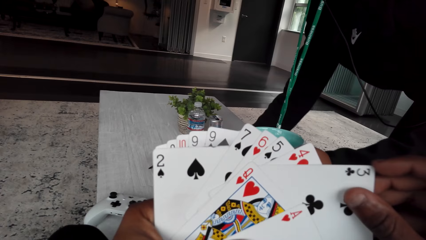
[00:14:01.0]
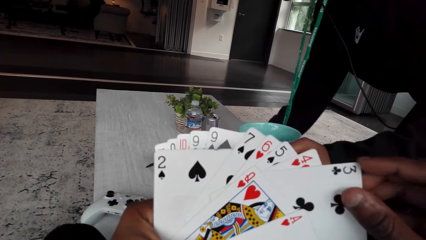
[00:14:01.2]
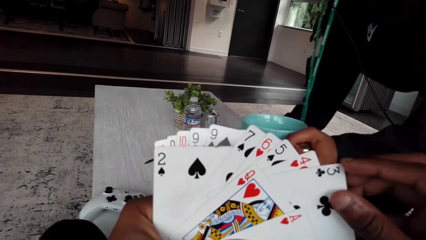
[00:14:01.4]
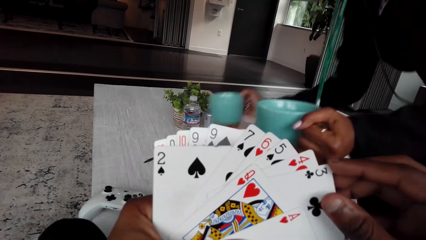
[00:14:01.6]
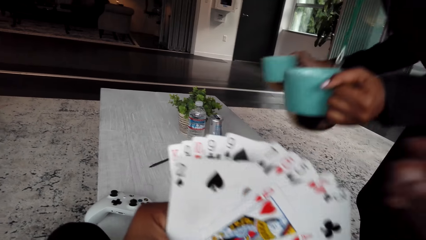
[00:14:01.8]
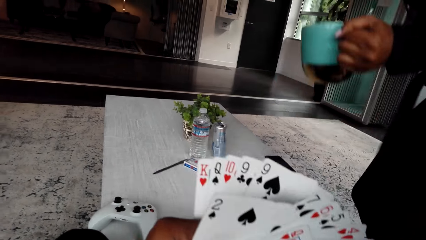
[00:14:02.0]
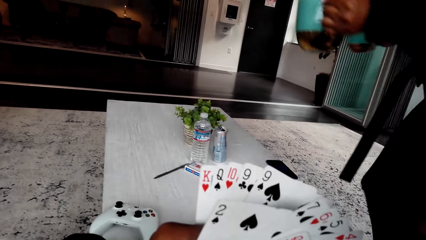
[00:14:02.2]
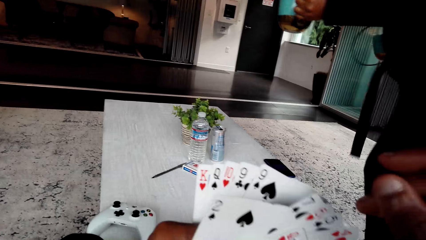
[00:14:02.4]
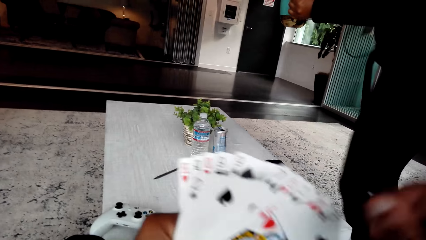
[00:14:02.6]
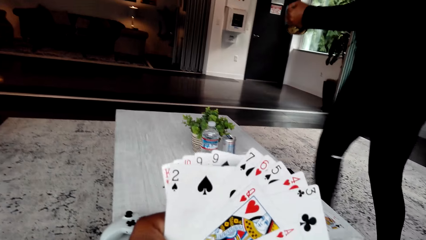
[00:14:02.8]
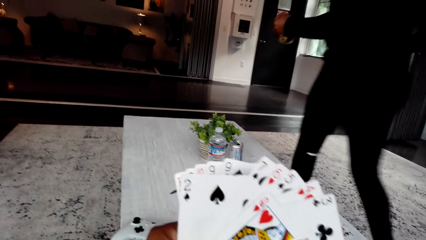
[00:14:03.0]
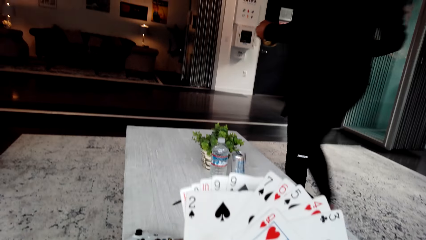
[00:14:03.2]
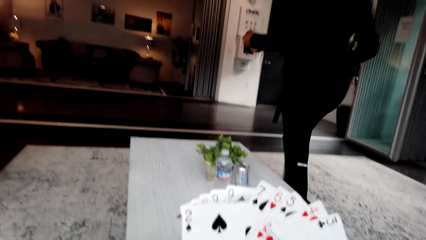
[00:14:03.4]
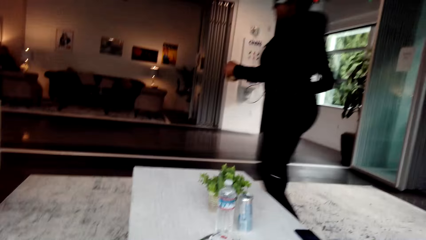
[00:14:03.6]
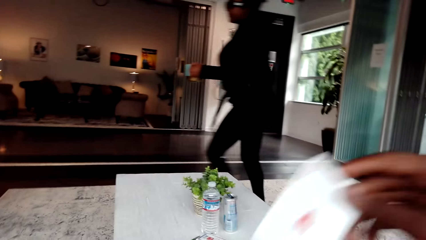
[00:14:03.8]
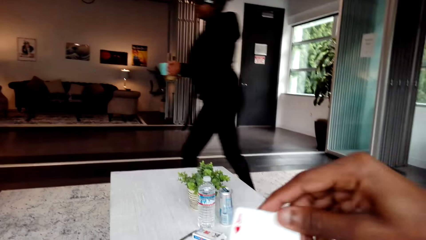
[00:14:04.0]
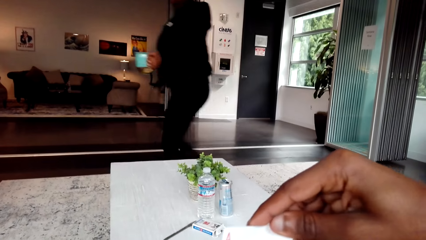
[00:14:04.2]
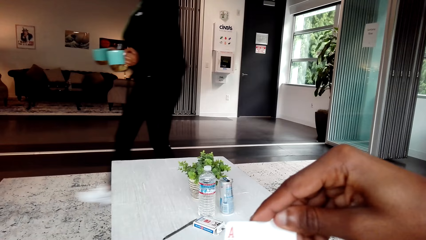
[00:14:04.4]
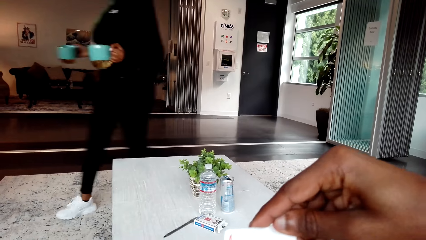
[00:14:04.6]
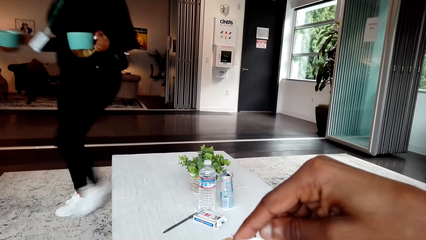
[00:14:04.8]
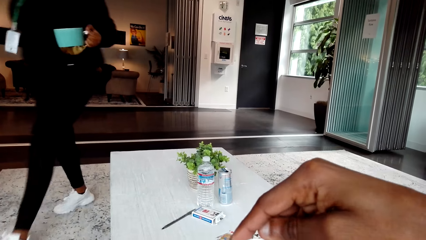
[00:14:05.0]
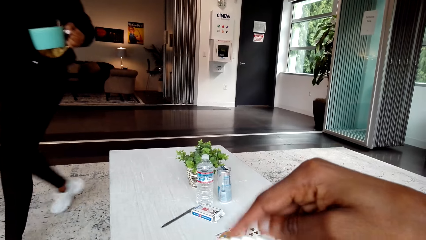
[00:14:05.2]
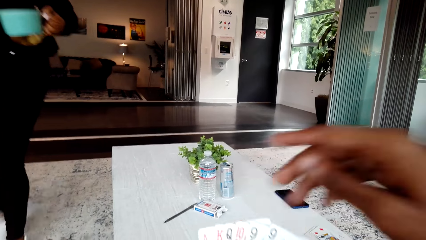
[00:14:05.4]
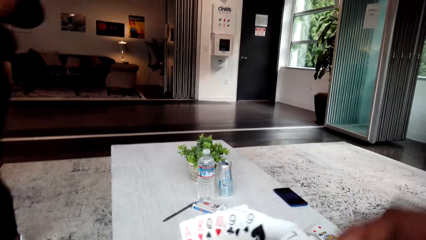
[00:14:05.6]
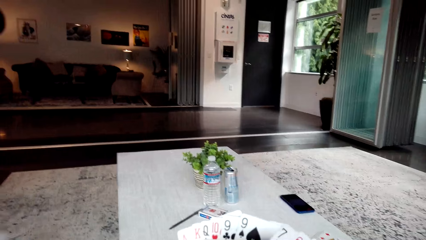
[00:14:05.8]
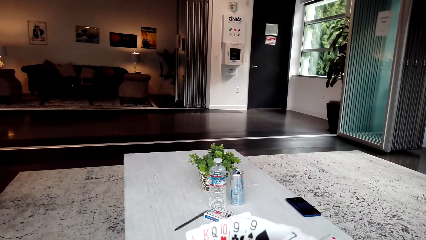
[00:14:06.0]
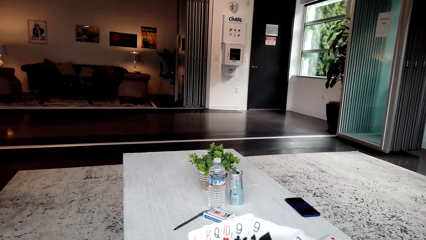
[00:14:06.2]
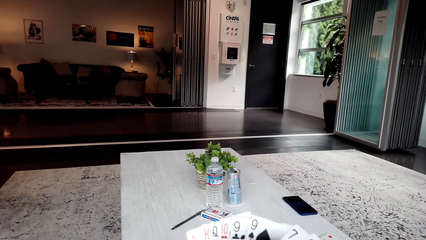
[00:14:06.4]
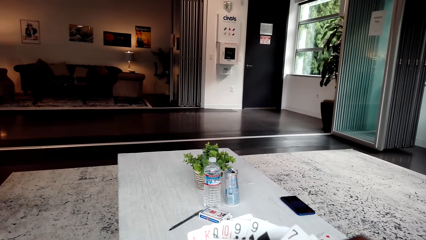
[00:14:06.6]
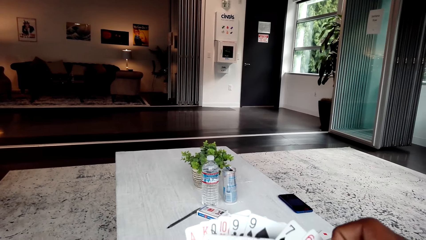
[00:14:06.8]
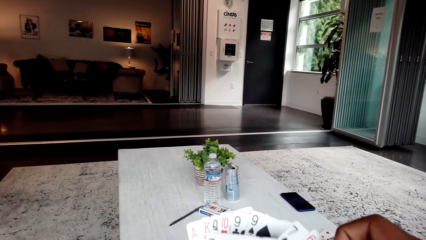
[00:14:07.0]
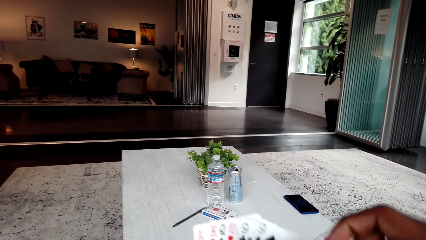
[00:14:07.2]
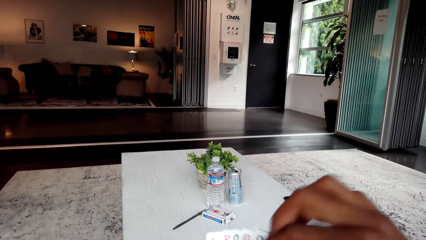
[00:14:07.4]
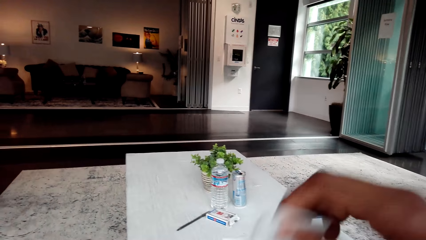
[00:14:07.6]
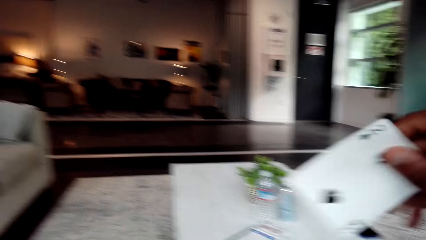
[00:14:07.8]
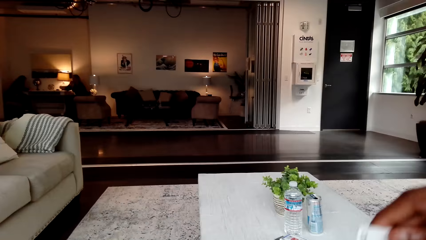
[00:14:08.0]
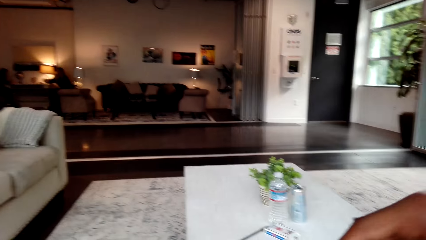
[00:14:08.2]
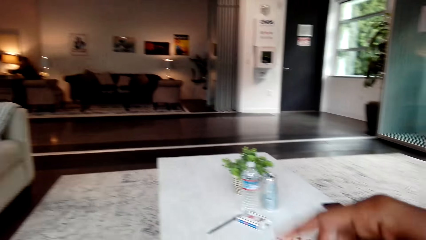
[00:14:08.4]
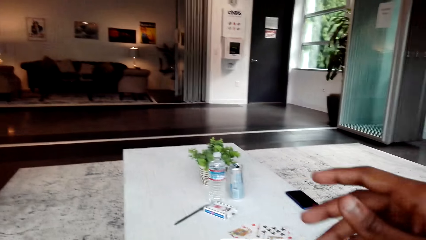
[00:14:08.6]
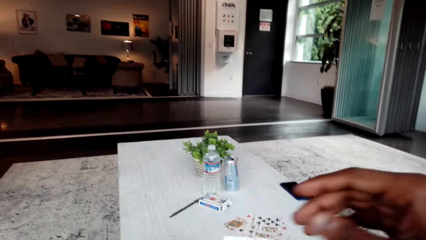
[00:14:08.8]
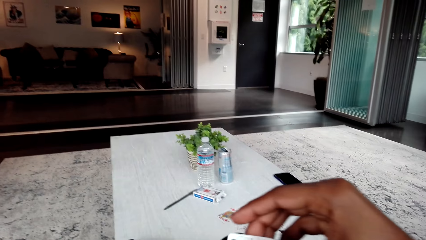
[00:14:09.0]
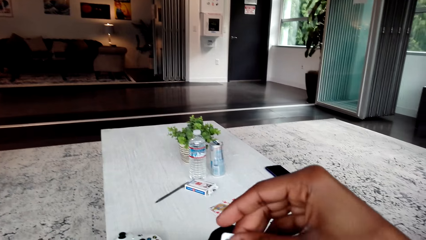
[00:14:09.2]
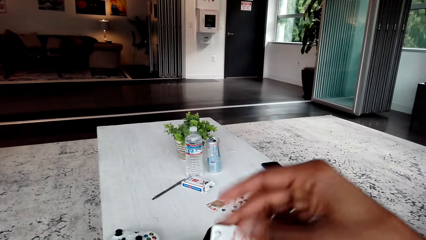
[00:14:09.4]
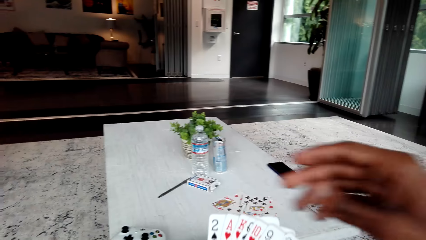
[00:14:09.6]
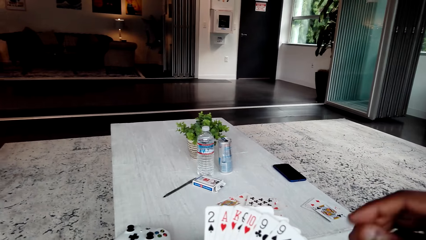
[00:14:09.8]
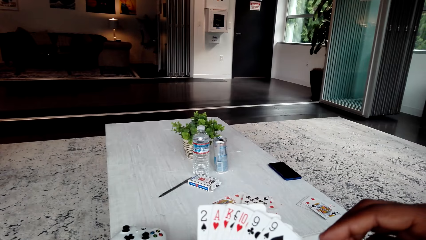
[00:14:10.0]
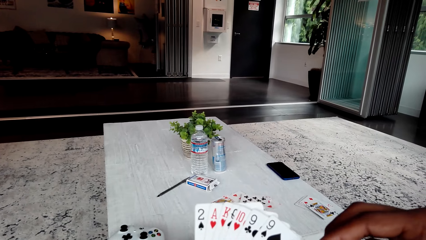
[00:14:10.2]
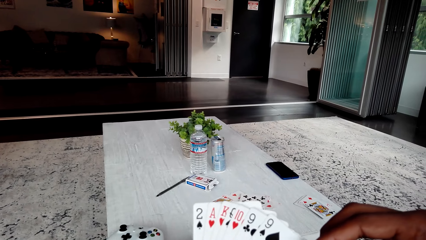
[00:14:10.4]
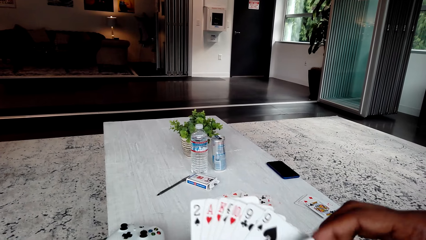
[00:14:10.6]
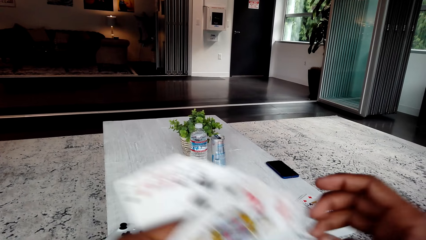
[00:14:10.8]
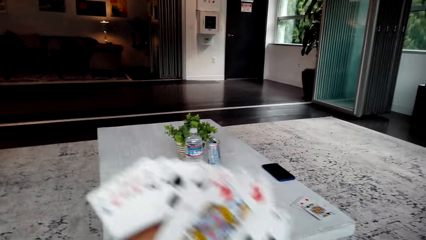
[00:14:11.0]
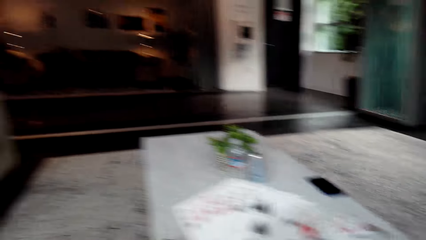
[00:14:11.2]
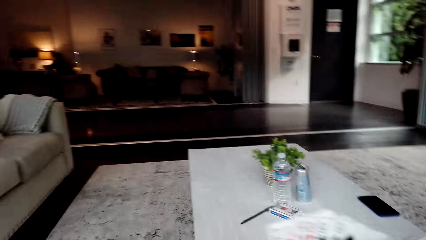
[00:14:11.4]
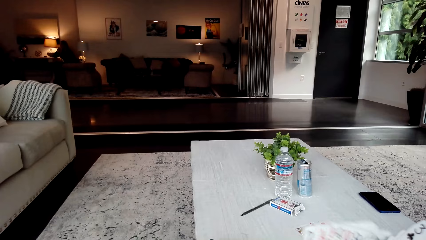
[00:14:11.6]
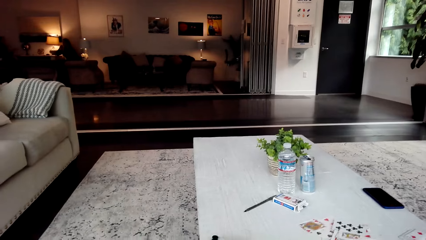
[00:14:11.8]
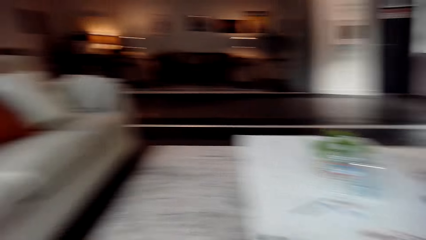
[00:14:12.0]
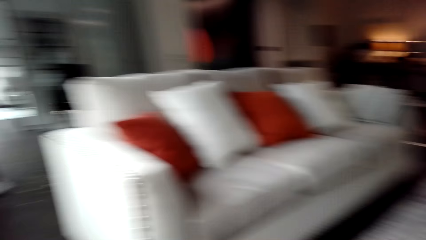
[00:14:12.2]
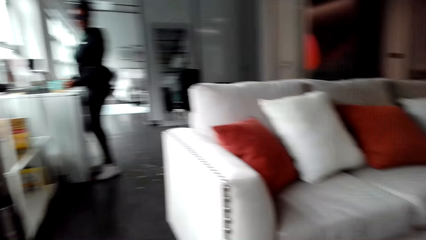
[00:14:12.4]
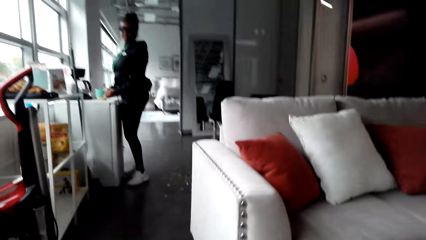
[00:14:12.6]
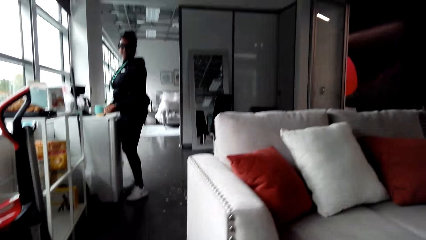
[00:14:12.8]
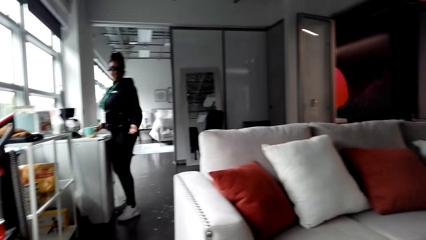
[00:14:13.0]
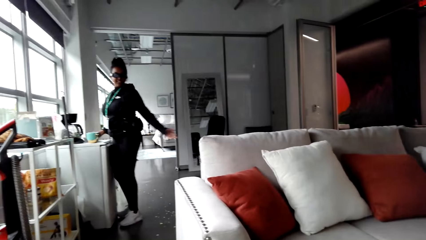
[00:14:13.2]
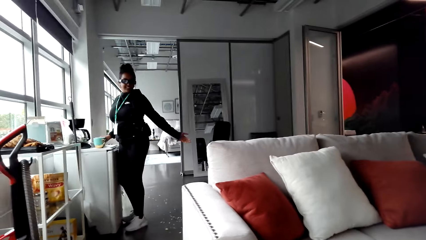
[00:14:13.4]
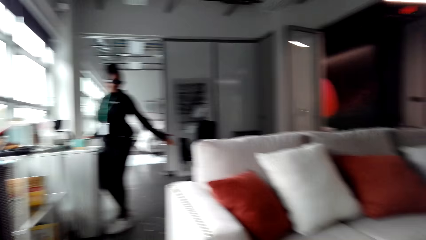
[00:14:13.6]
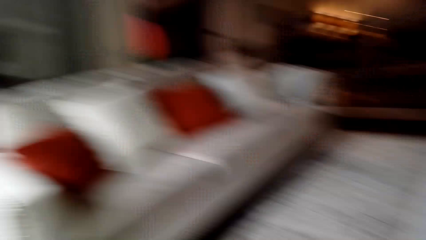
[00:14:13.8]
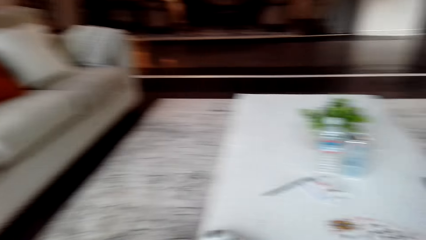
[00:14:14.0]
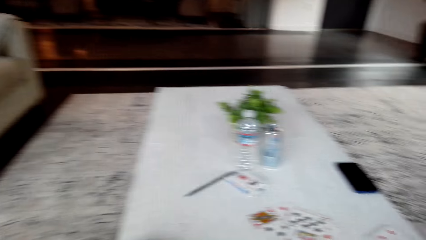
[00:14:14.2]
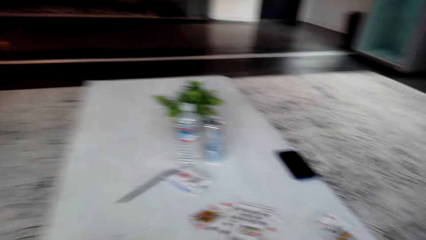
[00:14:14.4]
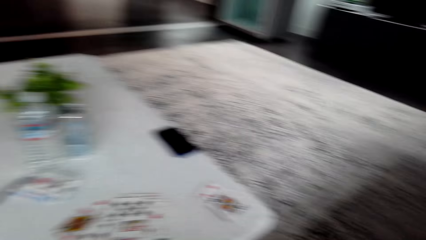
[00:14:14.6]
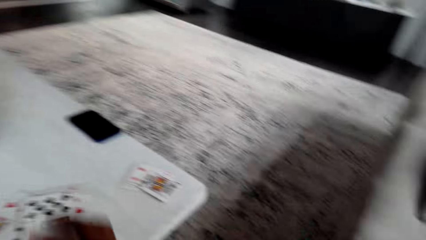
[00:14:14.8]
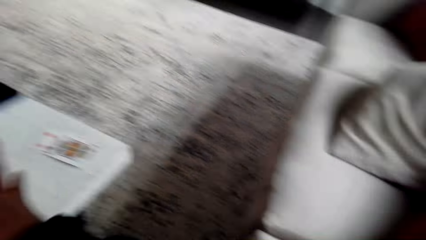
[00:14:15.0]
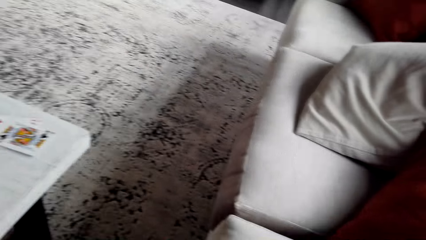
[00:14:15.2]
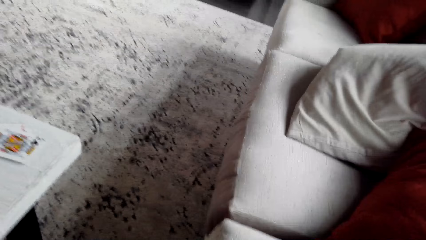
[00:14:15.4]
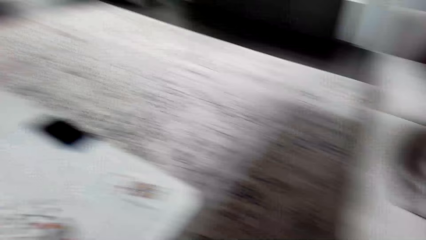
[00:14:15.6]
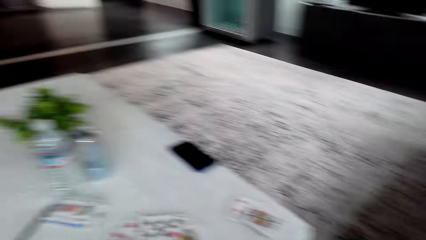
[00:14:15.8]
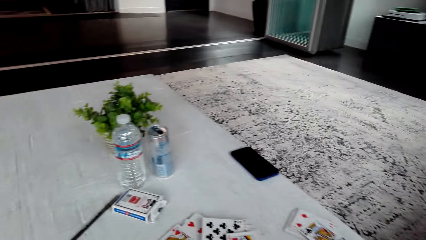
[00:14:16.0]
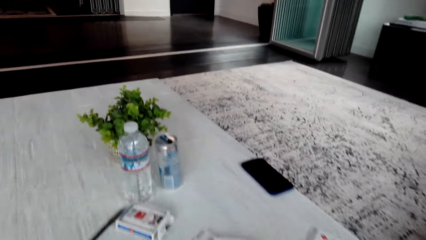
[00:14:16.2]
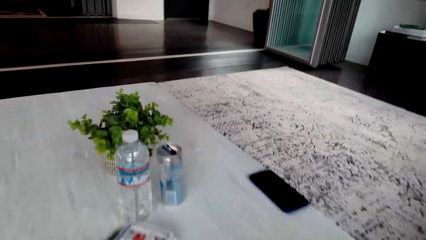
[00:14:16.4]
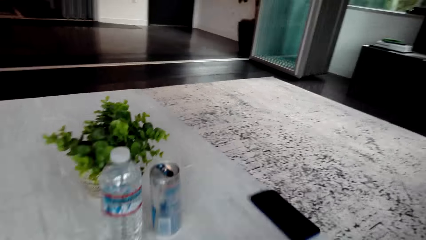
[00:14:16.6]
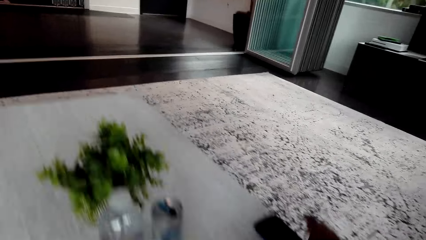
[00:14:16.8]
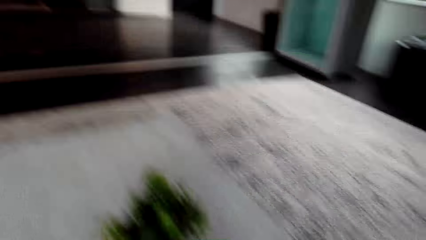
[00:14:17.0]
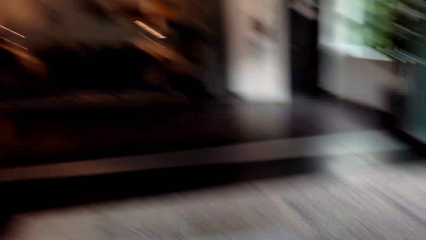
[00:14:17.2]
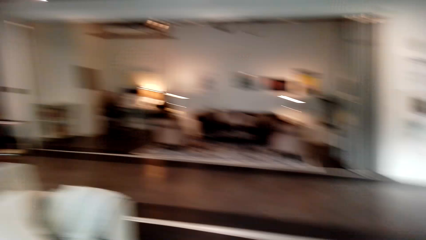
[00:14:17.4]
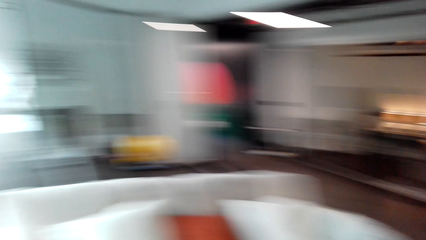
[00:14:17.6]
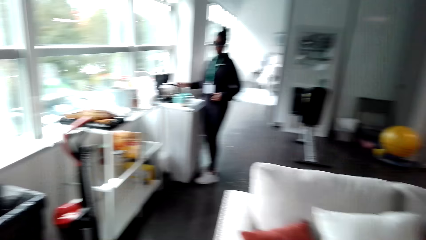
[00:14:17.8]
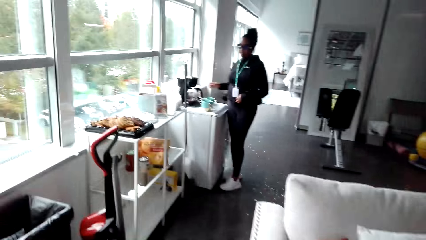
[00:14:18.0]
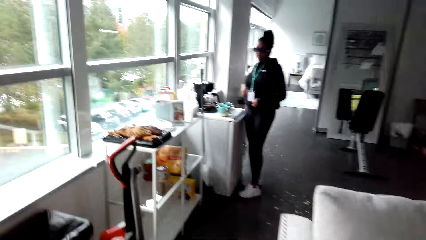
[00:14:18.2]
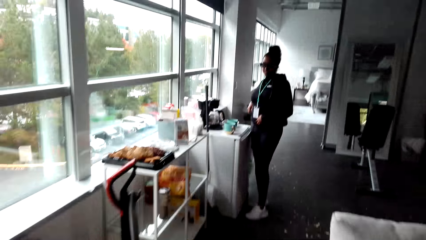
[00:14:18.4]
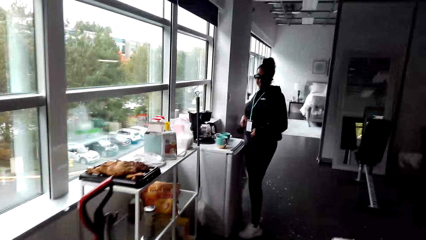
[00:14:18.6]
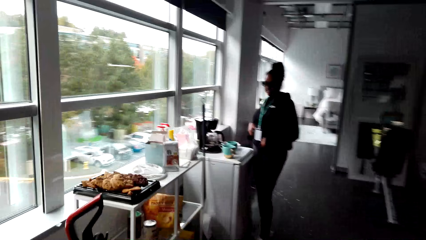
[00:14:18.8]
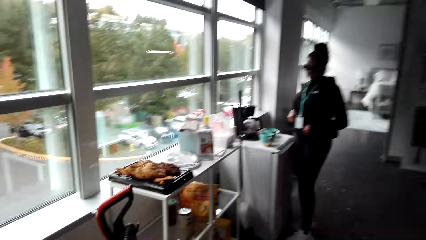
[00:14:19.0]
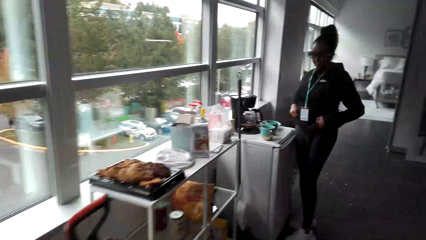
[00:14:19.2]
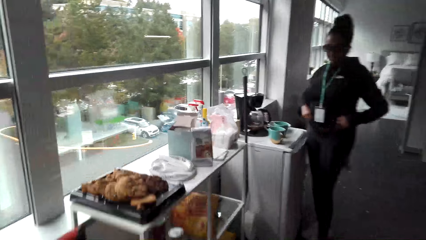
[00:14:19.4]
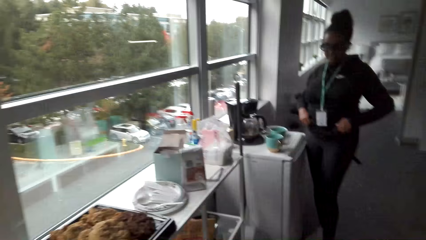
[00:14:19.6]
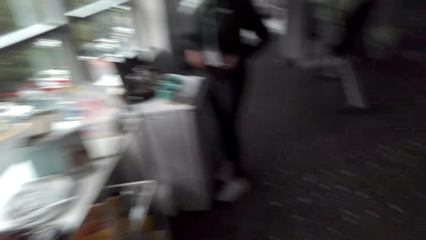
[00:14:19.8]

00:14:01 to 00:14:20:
A woman goes away with cups. The camera wearer talks to the woman. They put cards on the table. They walk around.
